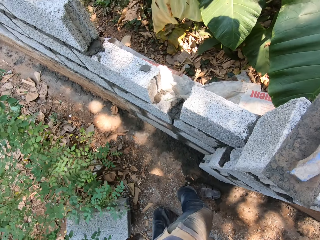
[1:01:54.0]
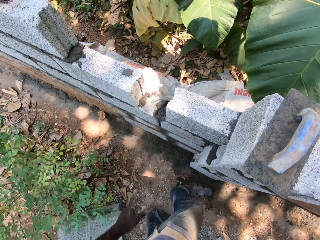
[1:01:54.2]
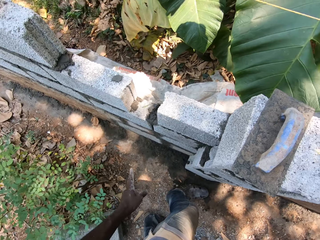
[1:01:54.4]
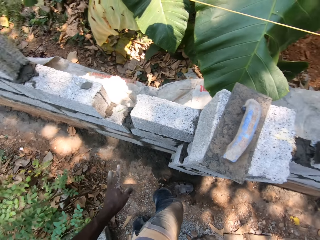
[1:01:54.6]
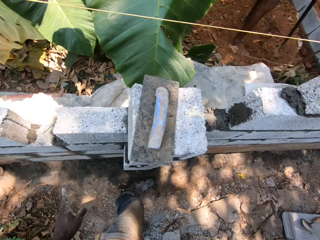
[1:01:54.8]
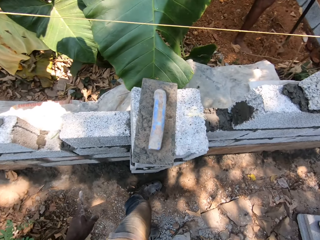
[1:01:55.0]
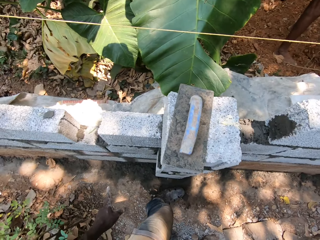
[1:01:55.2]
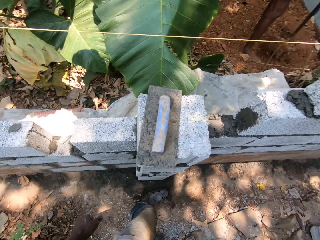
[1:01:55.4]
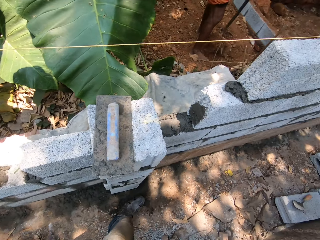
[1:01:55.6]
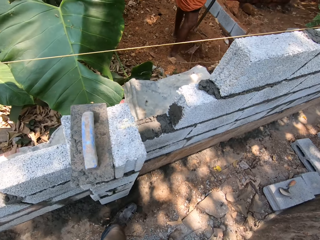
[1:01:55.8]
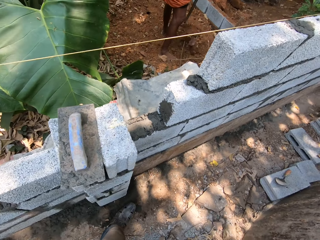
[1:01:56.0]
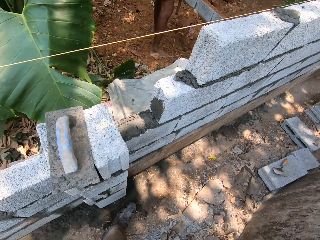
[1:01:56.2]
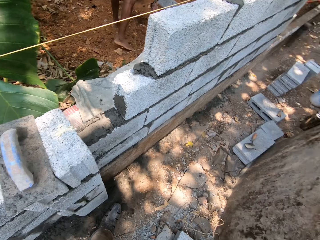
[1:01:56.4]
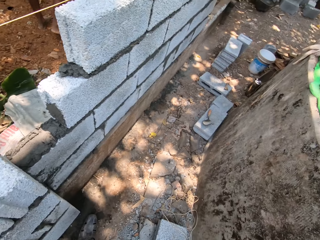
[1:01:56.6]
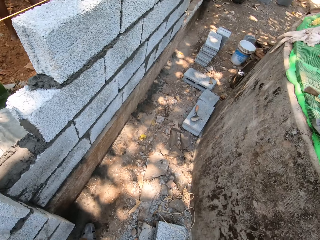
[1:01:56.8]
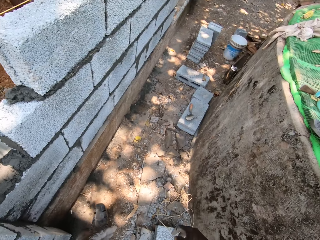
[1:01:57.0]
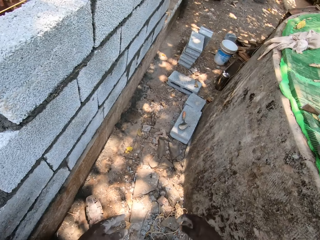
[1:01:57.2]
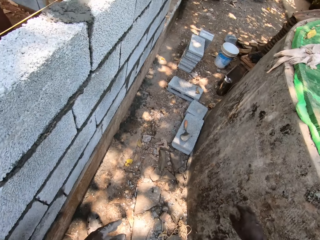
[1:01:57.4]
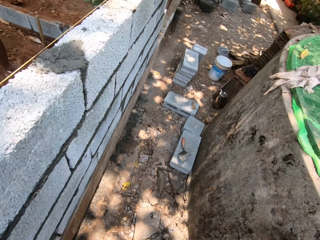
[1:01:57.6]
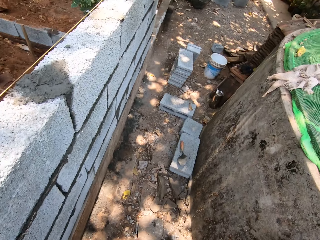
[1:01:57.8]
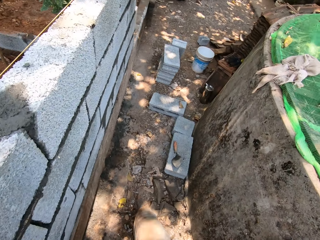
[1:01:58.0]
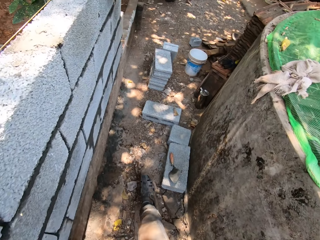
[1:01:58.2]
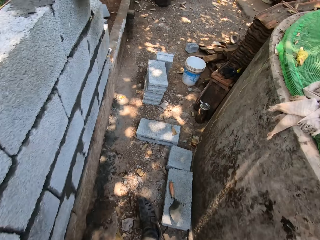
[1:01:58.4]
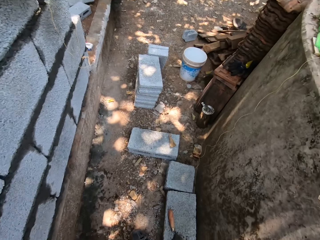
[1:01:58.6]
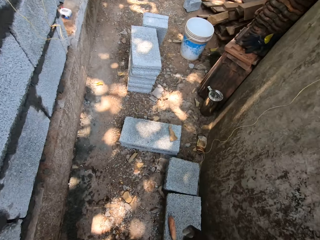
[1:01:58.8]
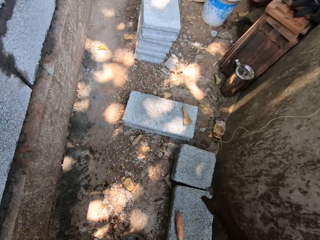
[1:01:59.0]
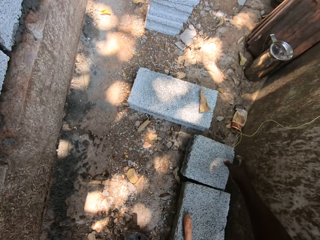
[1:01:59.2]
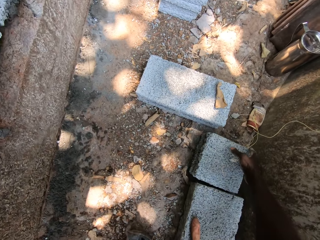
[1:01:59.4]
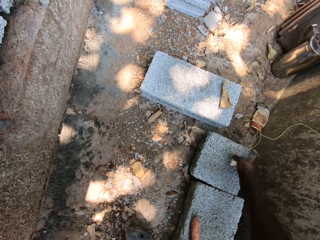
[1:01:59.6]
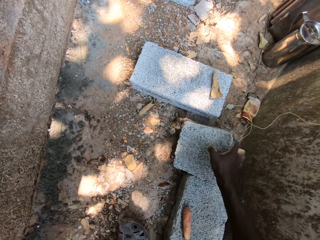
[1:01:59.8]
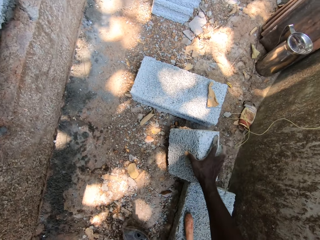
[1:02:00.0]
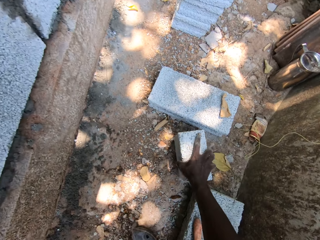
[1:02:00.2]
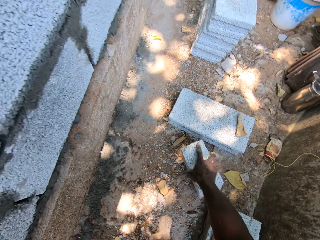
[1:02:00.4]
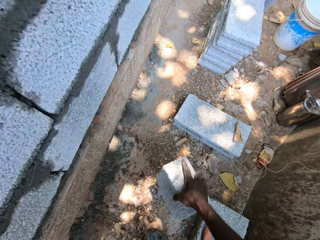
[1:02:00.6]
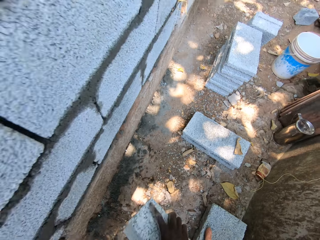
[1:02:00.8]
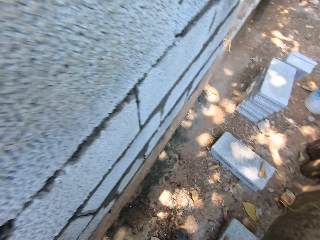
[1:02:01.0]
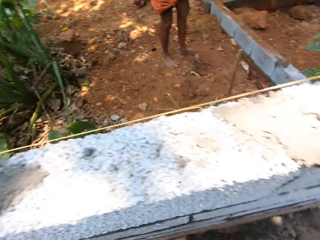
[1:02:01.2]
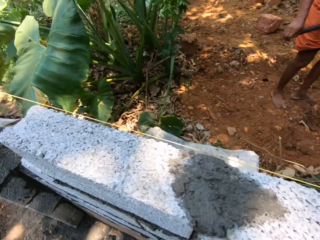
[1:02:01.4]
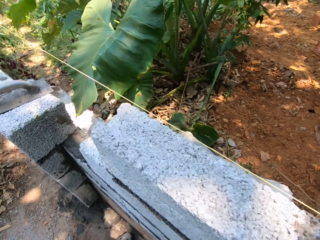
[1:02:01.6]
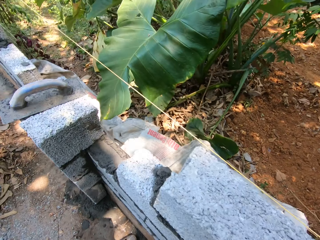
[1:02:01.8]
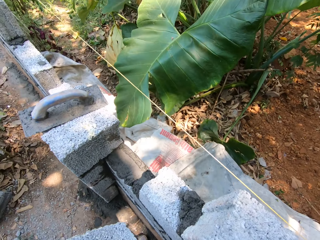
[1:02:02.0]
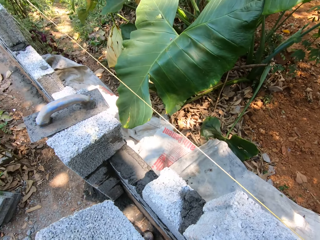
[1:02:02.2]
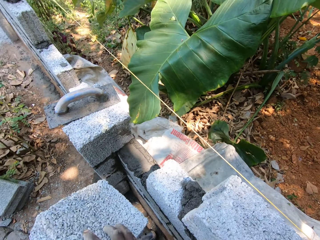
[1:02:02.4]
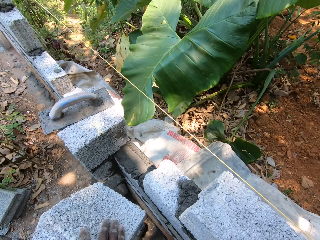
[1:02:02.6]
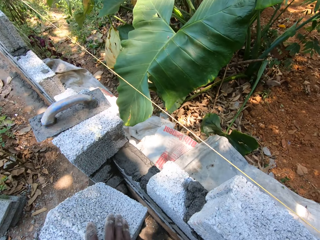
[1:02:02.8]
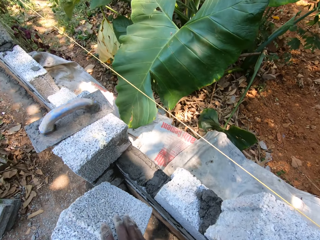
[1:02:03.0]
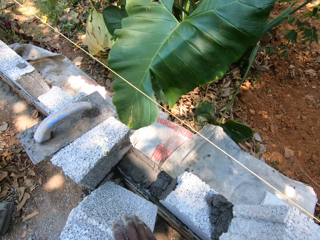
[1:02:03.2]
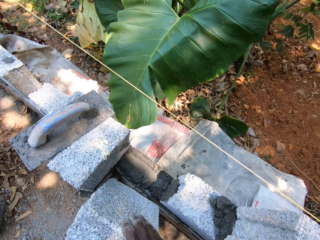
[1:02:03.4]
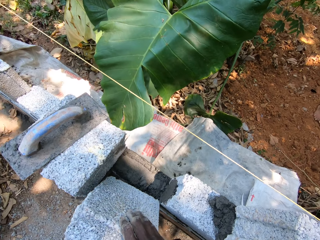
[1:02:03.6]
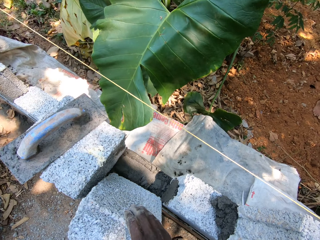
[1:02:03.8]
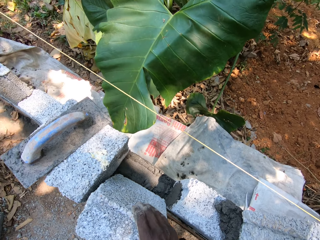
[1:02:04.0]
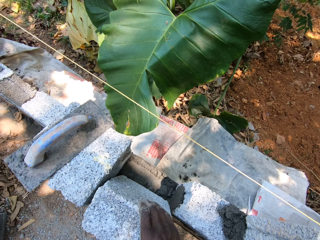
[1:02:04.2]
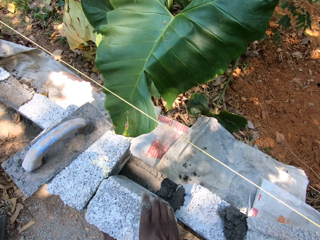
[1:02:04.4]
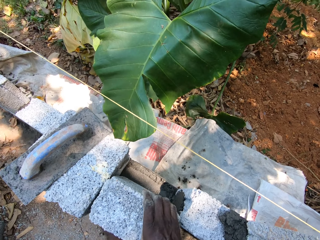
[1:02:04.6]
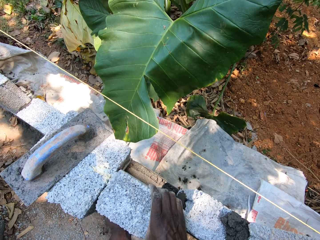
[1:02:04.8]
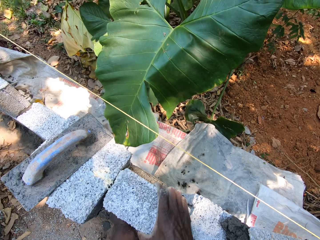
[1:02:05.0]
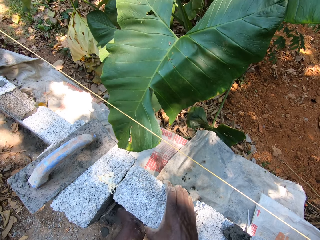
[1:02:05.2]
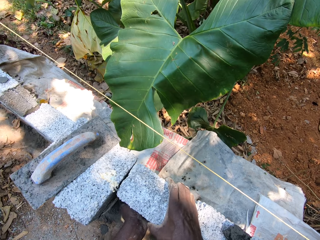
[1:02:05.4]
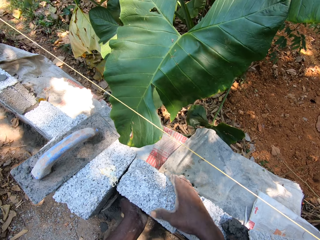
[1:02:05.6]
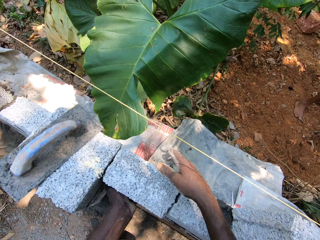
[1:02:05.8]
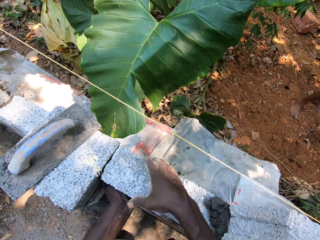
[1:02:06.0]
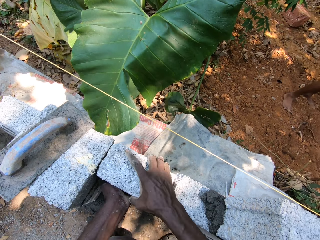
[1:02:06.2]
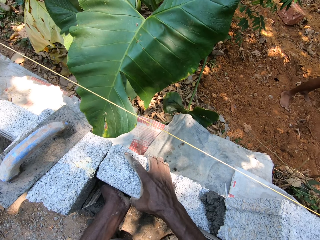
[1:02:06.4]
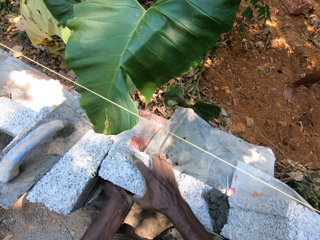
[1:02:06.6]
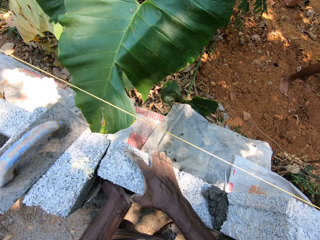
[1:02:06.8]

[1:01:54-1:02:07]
The man lifts sand from the ground with the hoe with both hands. The camera wearer picks a brick from the ground with his right hand. He places the brick on the wall with both hands.

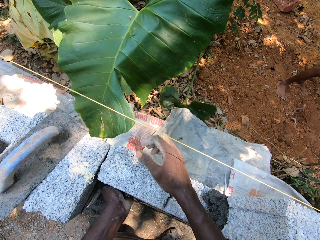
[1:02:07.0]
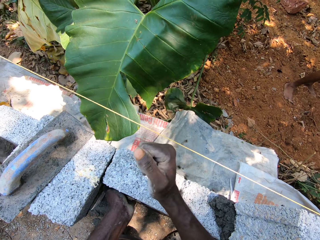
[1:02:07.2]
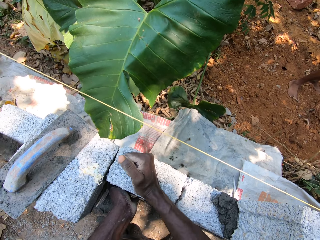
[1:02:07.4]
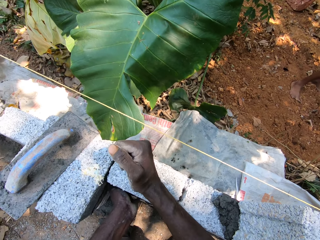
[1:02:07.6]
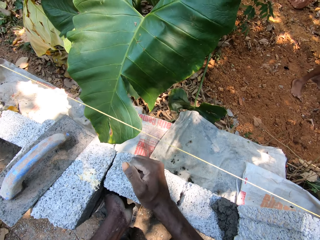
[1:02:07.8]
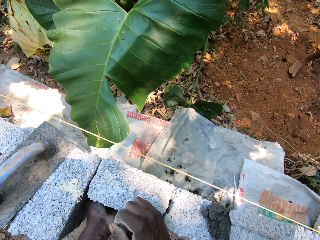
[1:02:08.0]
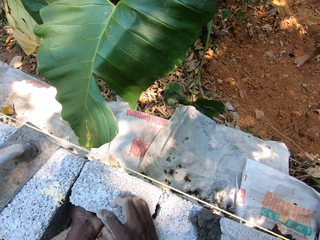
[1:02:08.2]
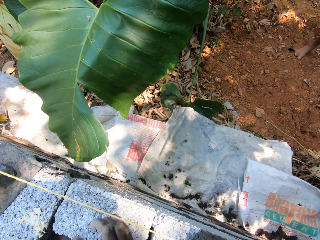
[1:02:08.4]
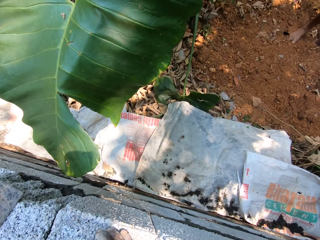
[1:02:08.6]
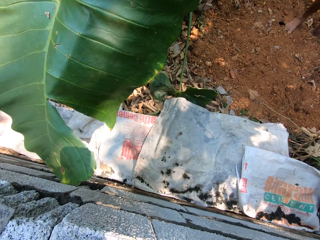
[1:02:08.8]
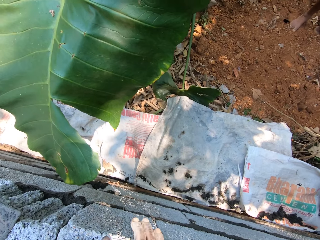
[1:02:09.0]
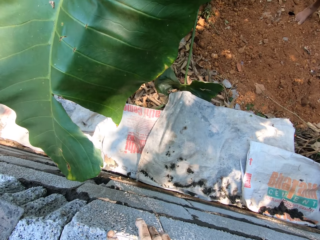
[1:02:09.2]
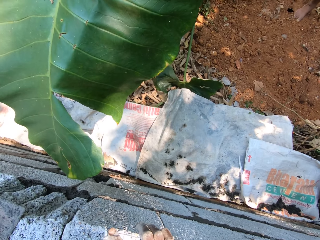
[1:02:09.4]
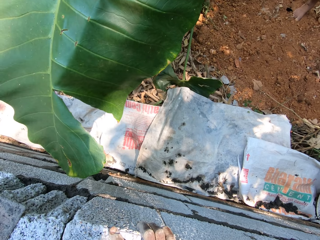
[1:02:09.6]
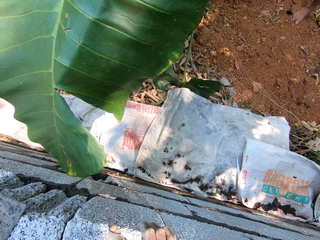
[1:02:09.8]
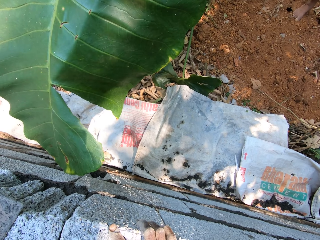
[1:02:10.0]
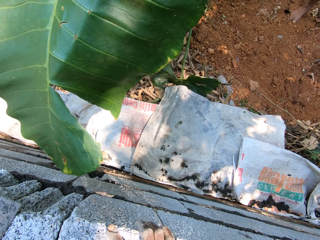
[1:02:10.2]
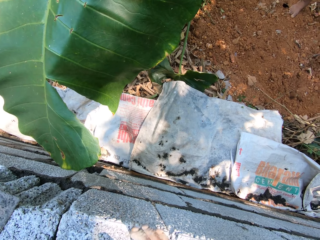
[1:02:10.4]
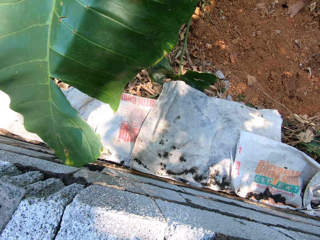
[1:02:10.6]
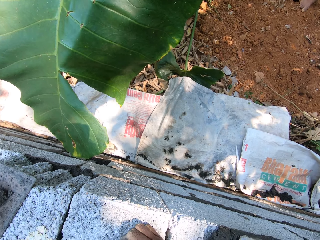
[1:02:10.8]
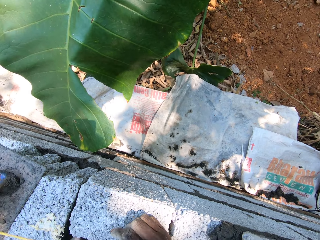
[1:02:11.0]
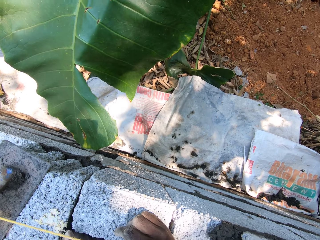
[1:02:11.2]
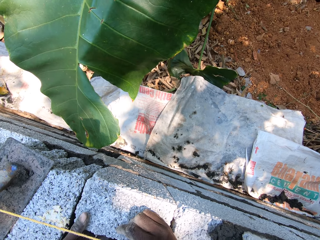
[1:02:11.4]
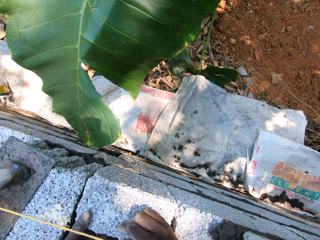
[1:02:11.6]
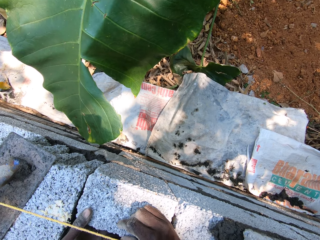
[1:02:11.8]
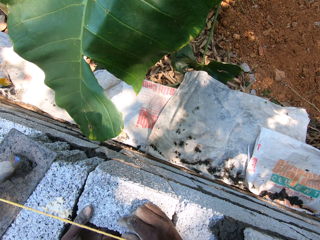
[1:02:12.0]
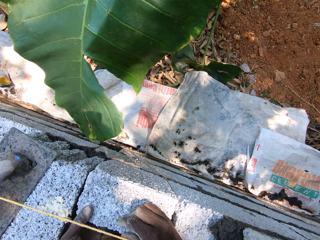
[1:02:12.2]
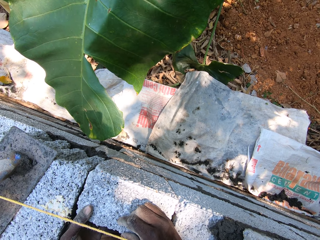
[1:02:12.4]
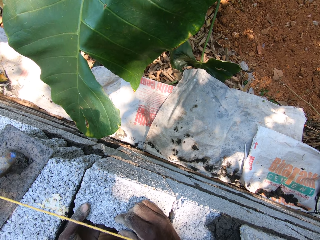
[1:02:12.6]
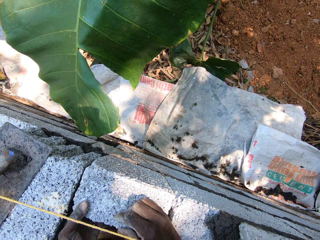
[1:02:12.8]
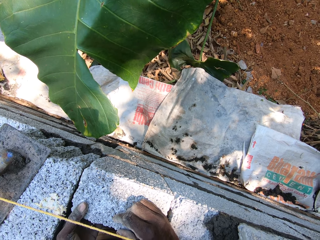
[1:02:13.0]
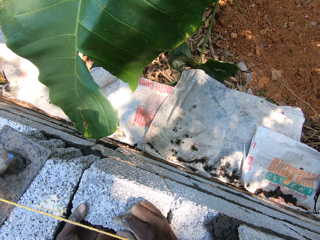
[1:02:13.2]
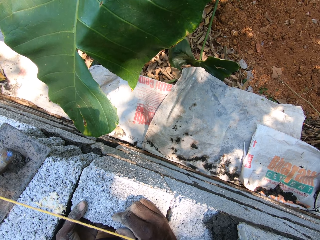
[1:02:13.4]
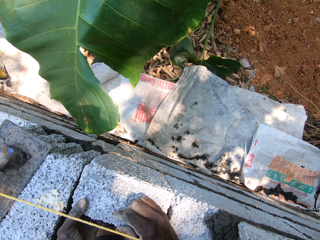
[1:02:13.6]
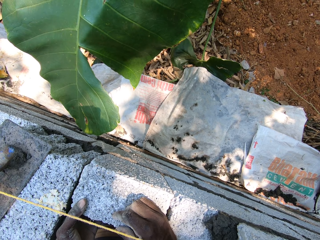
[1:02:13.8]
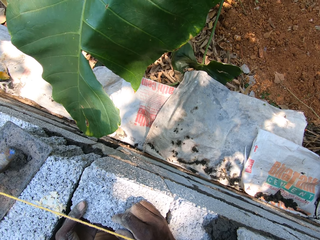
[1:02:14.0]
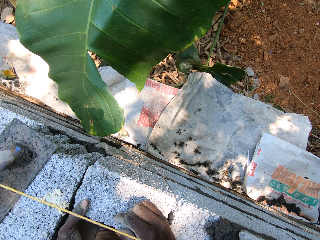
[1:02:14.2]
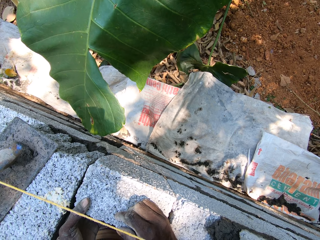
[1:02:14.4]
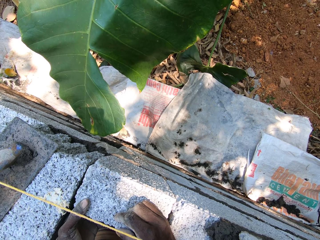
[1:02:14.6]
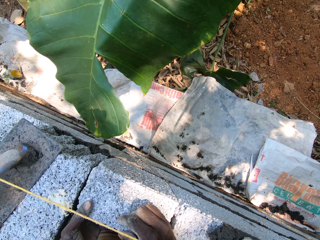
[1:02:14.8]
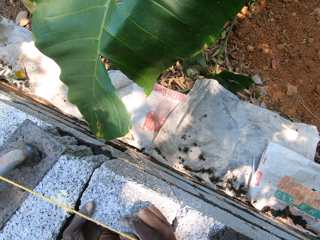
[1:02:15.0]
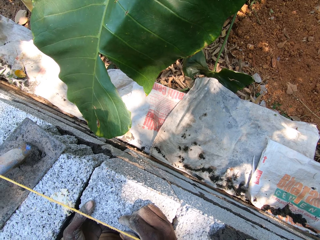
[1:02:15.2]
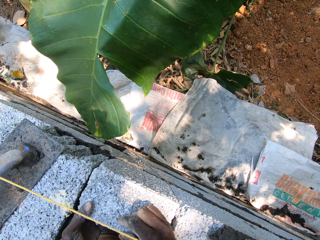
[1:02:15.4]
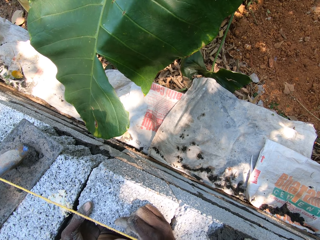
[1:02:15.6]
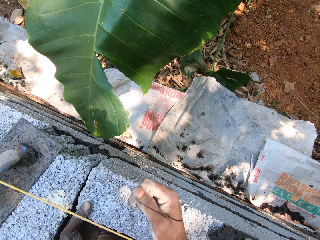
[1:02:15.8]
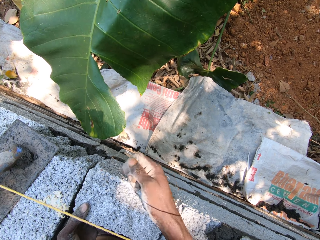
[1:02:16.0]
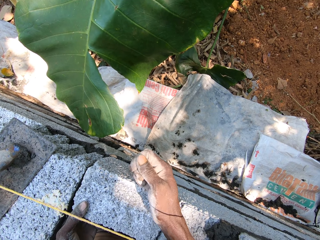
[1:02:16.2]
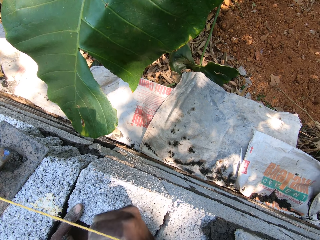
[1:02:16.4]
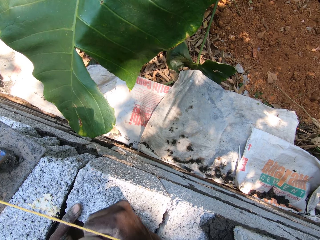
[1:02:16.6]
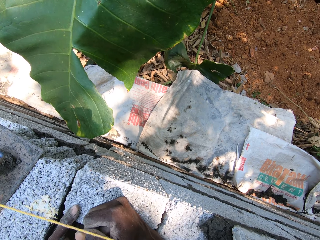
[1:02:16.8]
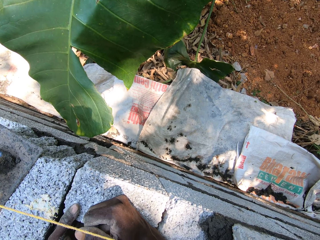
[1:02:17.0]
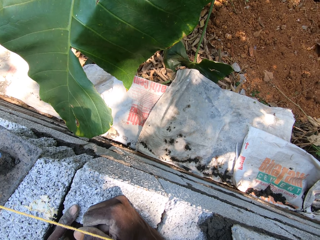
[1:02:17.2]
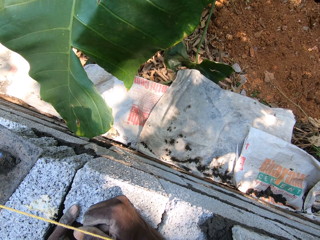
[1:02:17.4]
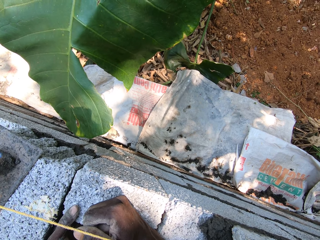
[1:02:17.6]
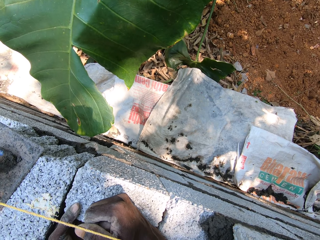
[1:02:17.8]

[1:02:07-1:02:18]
The camera wearer hits the brick with his right hand. He positions the brick on the wall with both hands. He hits the brick with his right hand. The man tills the ground with the hoe with both hands.
